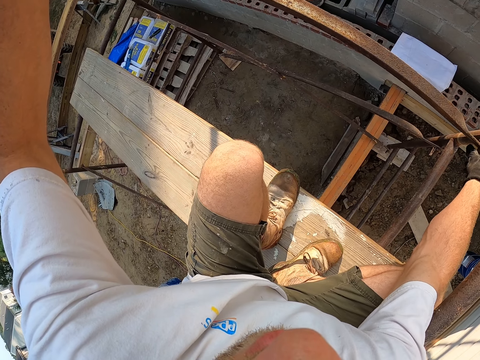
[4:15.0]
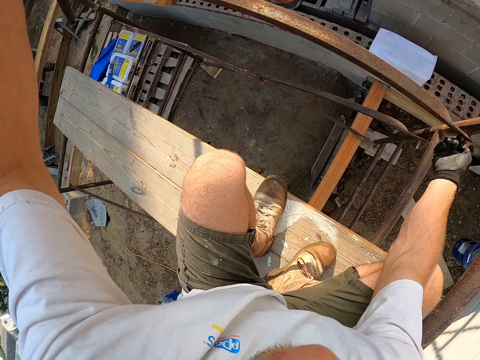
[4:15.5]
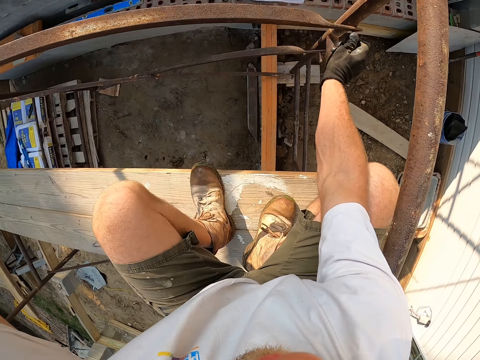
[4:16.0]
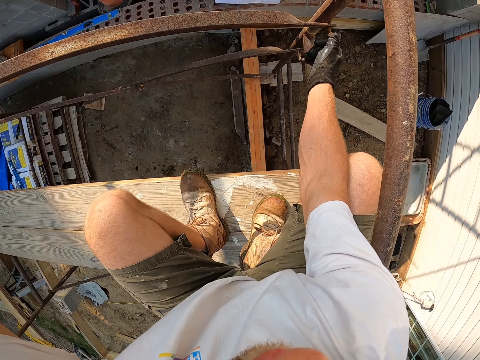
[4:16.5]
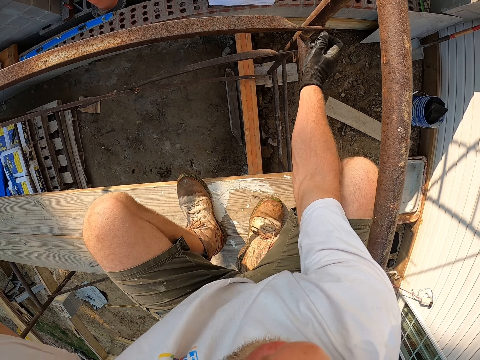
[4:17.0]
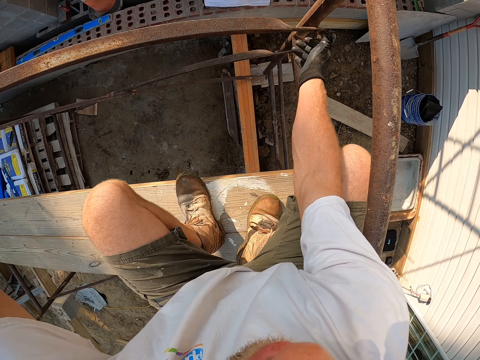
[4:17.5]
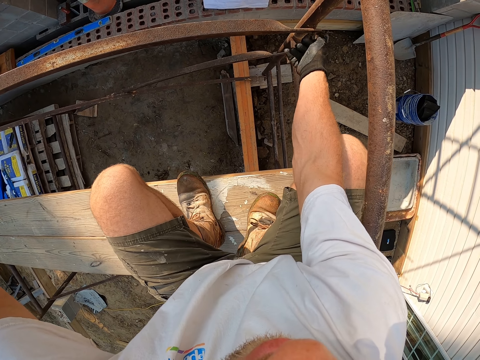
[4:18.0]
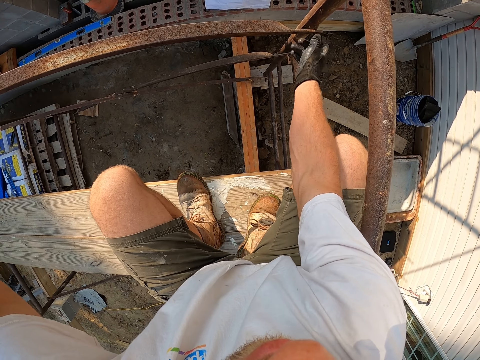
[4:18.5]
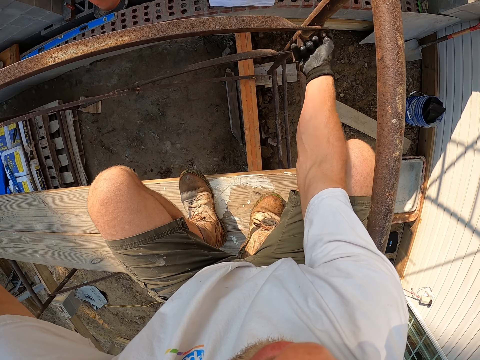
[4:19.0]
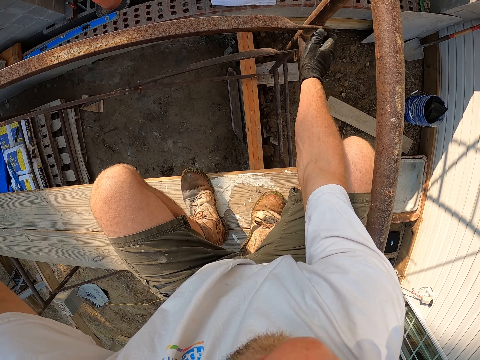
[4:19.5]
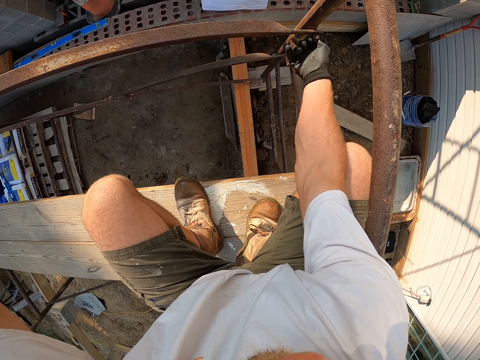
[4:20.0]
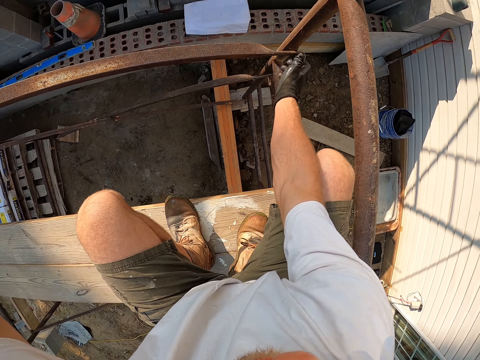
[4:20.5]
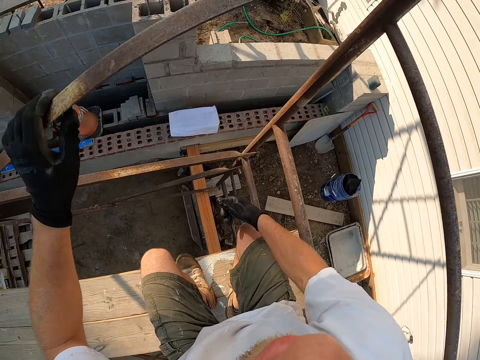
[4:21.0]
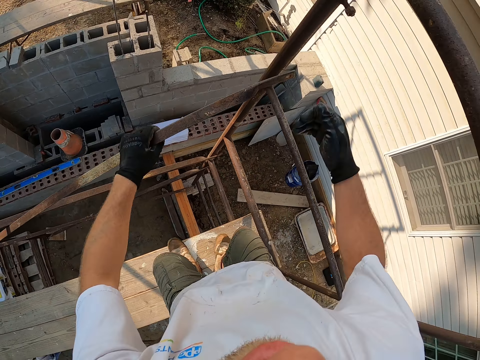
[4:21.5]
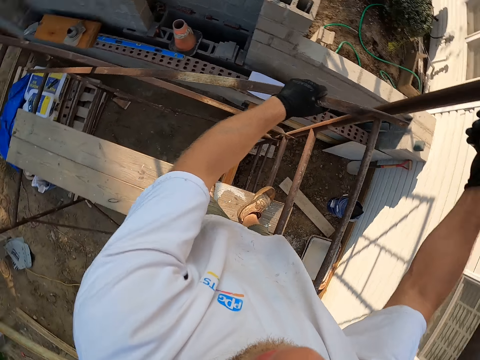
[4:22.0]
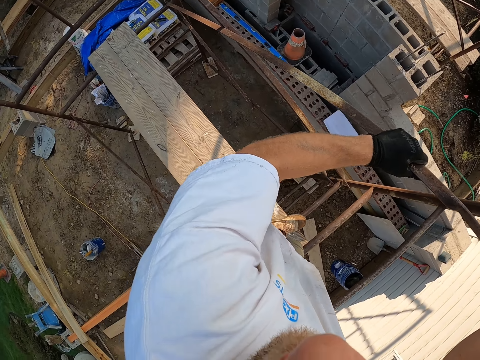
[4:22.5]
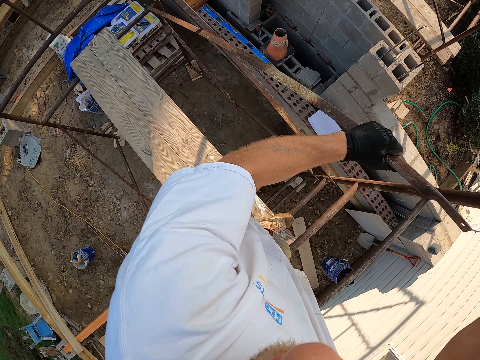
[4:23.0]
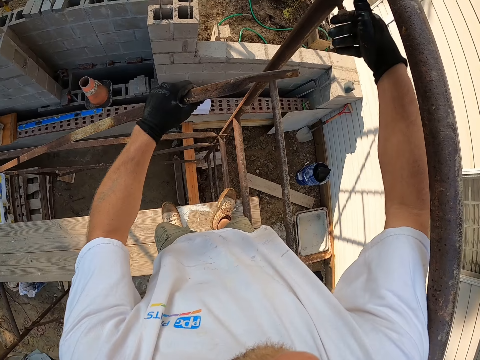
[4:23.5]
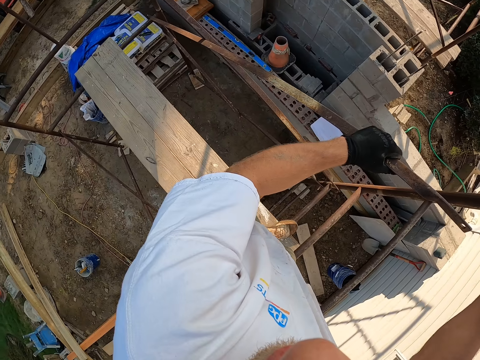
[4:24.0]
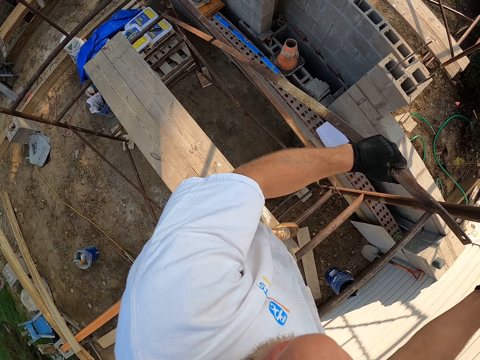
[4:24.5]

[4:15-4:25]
The camera wearer screws the nut back in the bolt. He stands up. He moves his hand forwards. He unscrews the nut from the bolt with his hand. He stares at the ground. He looks at the bolt. He unscrews the nut from the bolt with his hand. He stares at the ground.

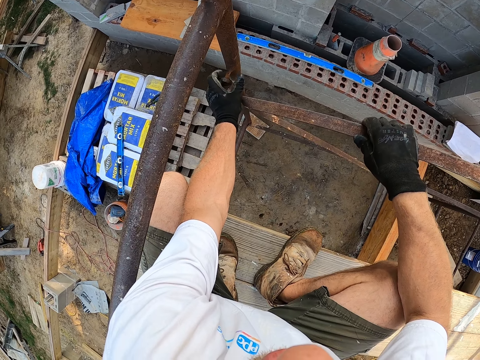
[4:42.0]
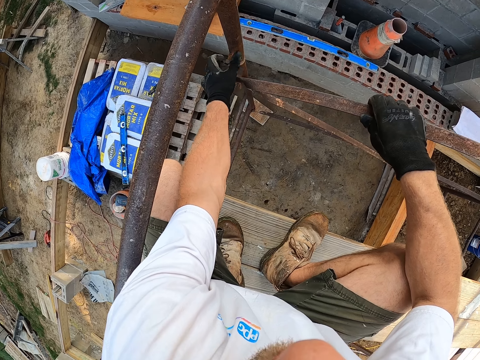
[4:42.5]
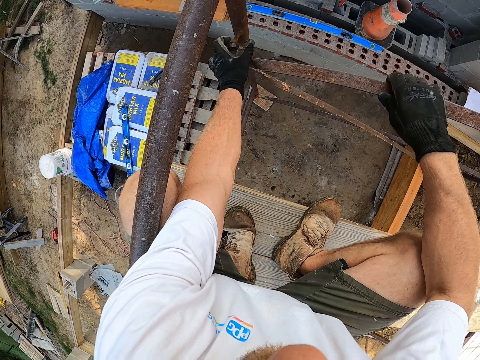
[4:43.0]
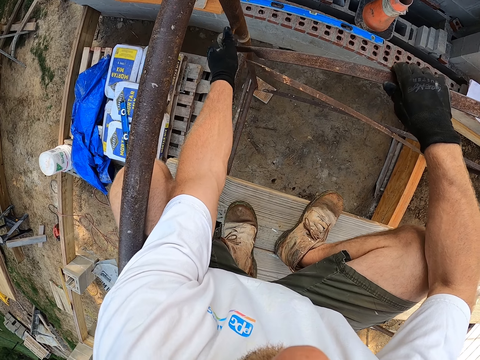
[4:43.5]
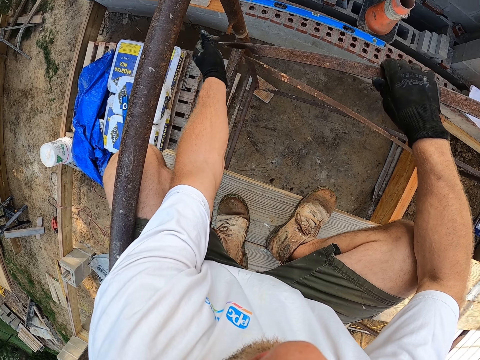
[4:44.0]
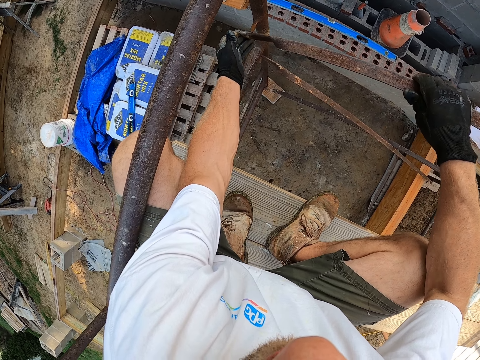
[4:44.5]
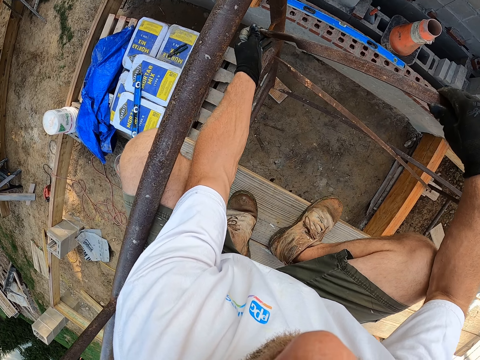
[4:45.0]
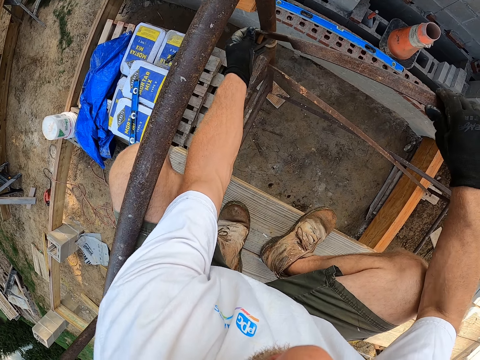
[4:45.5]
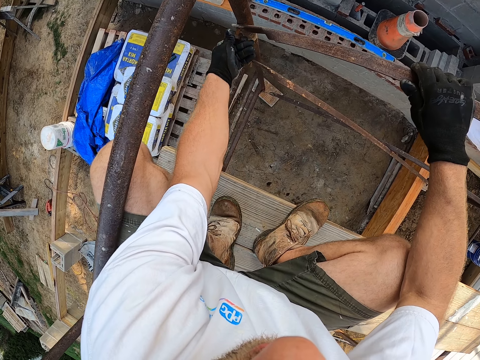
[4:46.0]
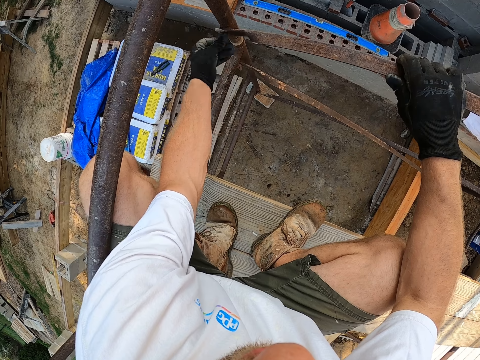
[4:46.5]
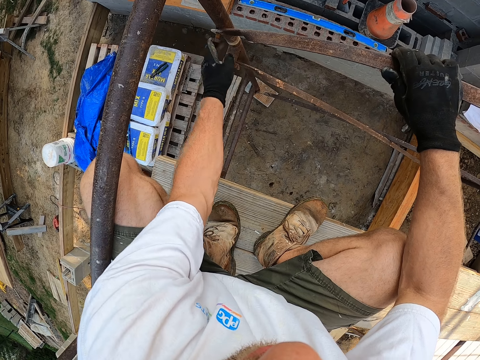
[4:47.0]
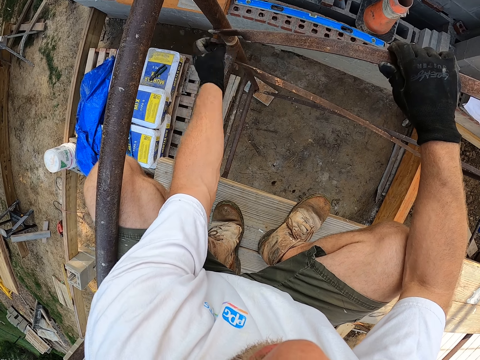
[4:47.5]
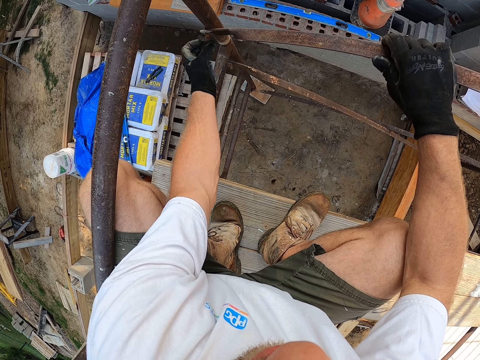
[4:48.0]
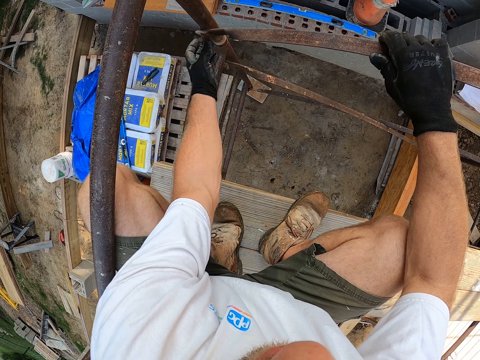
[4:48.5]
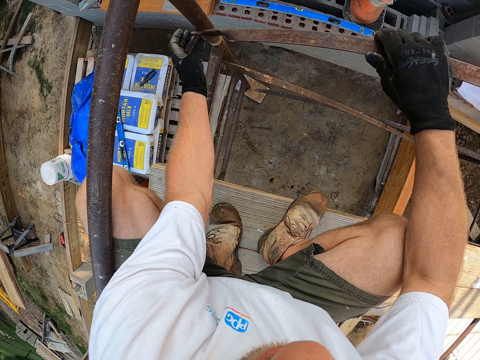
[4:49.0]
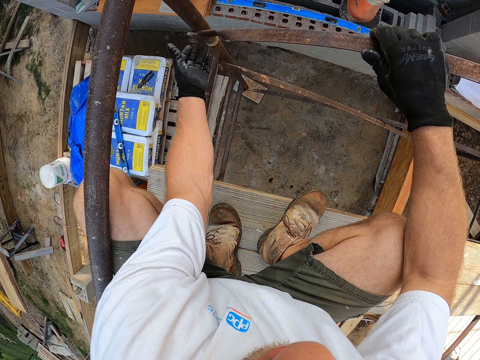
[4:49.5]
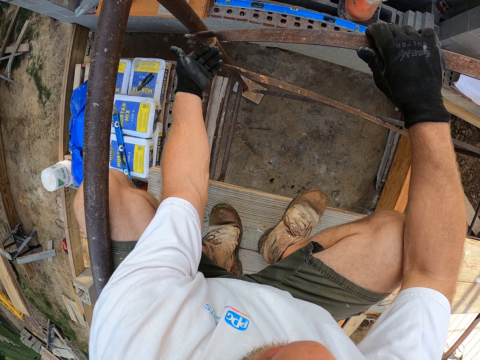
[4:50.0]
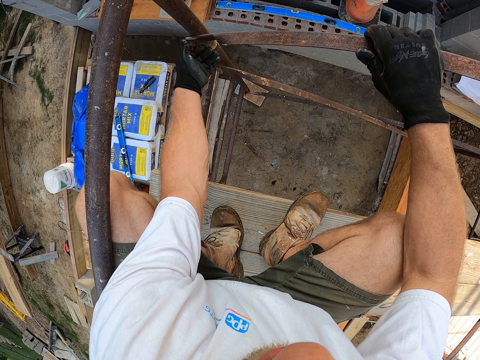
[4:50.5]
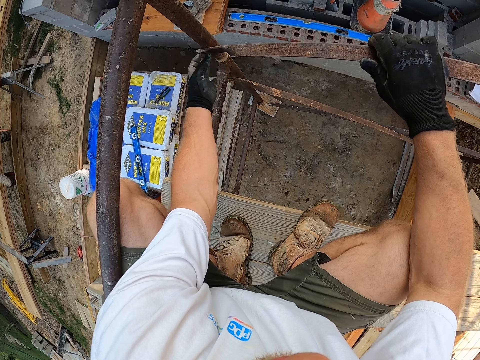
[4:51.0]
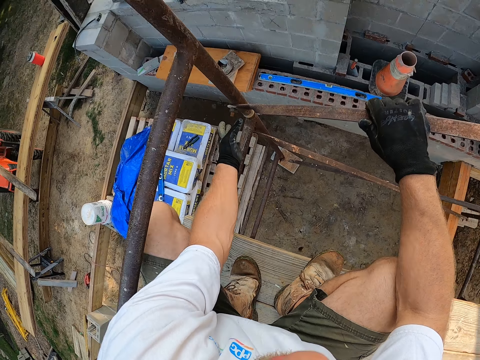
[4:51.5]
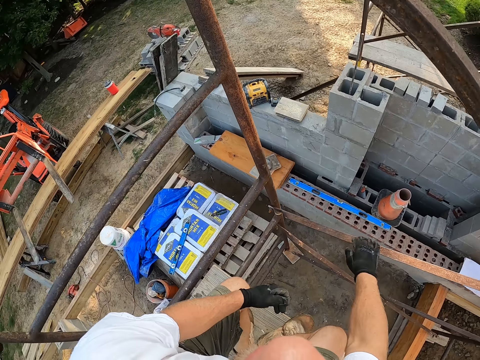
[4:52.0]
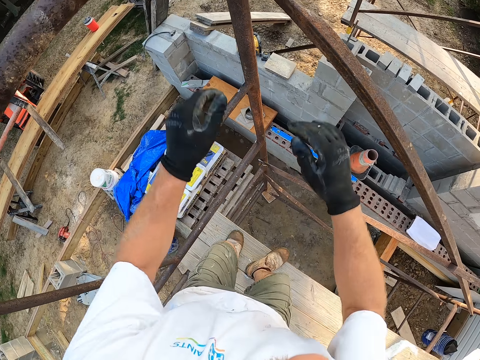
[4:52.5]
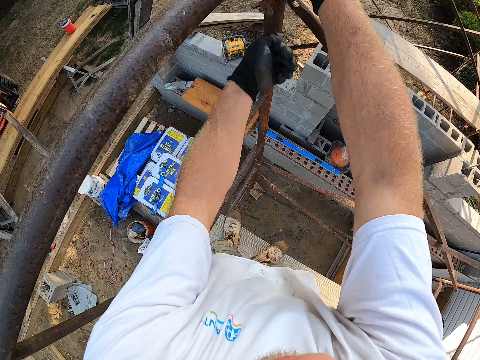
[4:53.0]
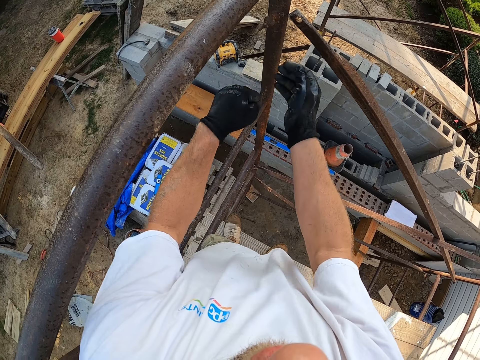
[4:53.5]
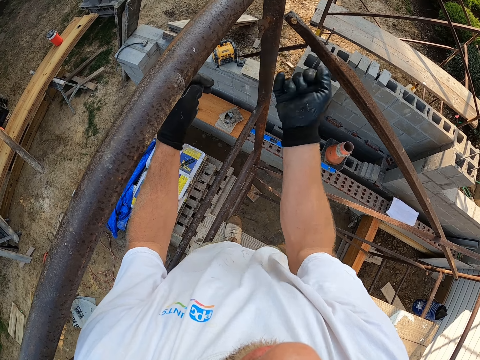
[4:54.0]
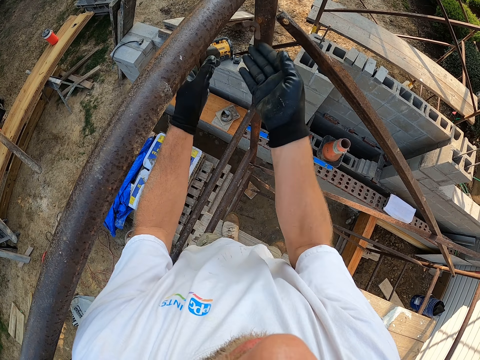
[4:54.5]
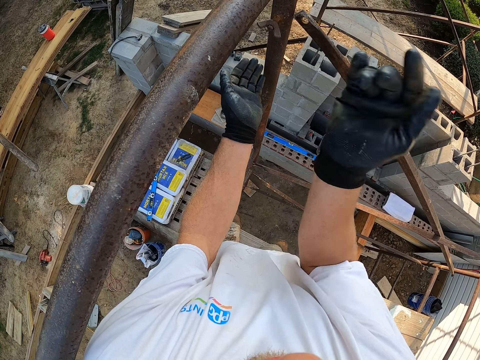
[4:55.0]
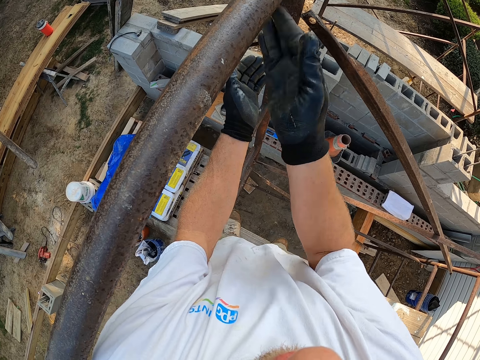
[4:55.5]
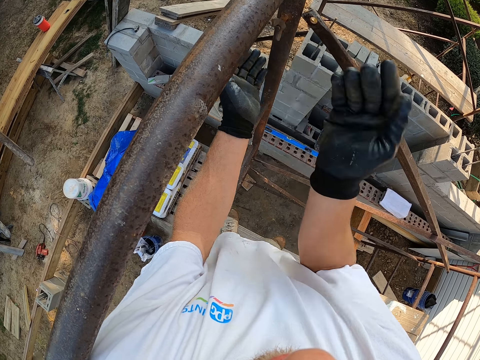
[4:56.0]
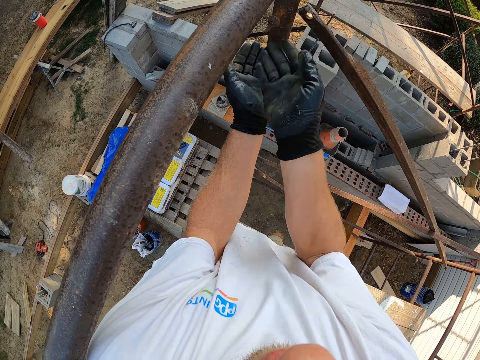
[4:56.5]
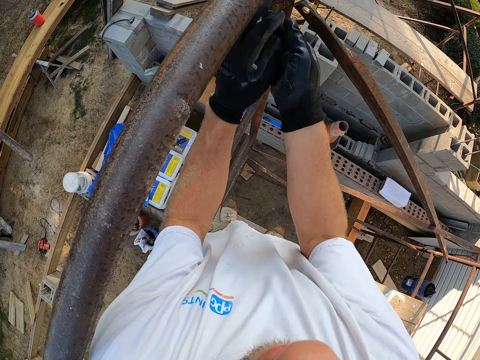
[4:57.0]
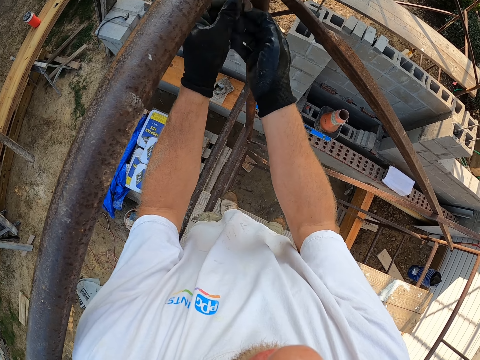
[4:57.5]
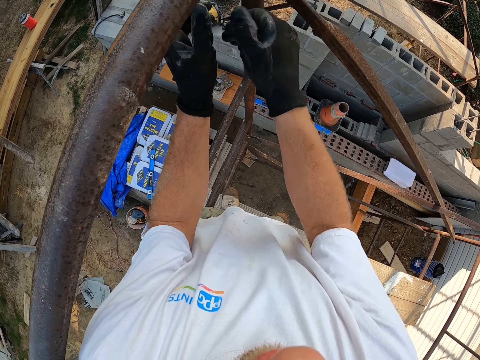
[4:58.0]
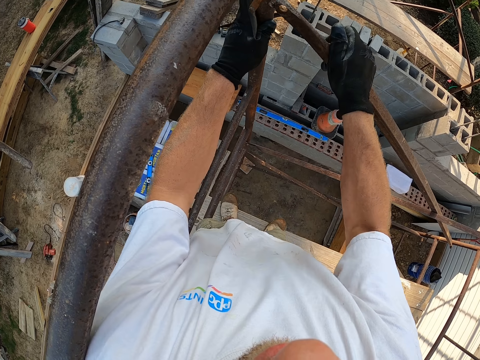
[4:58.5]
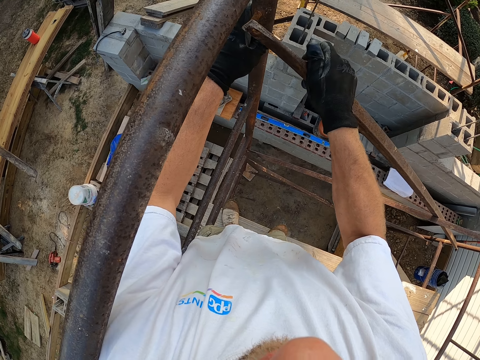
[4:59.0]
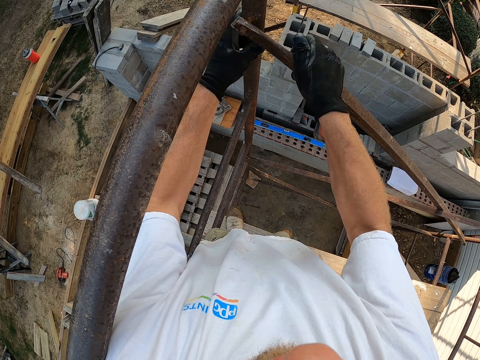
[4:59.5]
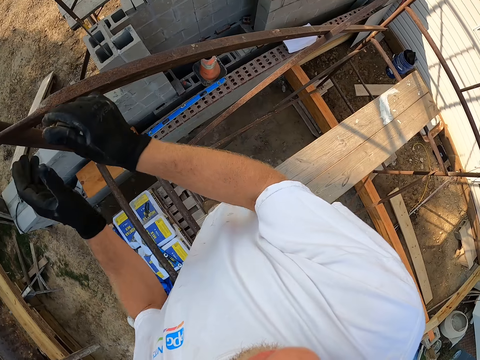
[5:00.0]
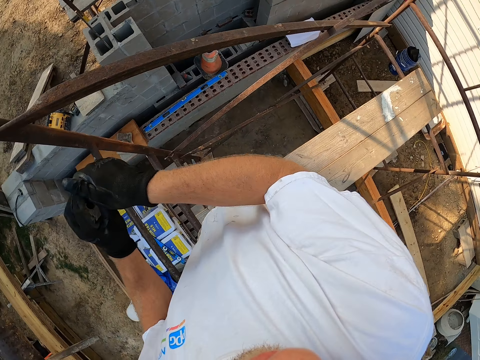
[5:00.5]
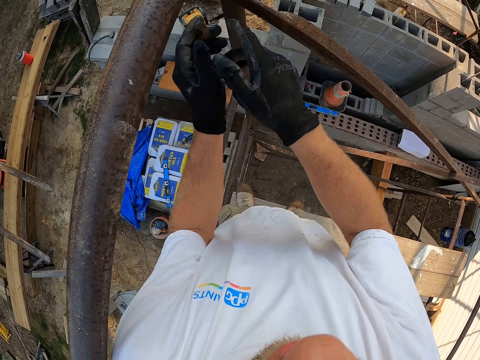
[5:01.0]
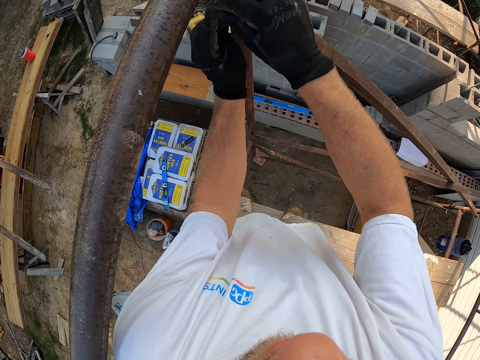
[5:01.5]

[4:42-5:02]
The camera wearer holds the part with both his hands. He pushes the part towards the bolt. He inserts the bolt in the part of the scaffold. He ties the screw. He gets up. He unbolts a metal nut from the scaffold. He bolts an iron rod to the scaffold. He raises the steel.
